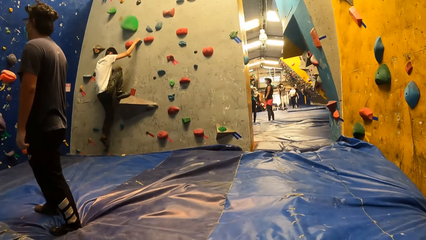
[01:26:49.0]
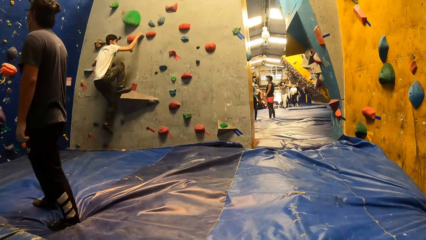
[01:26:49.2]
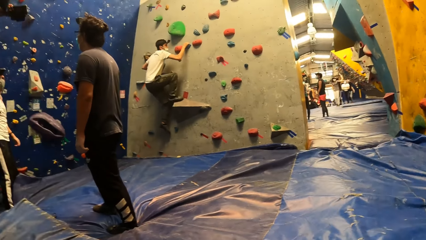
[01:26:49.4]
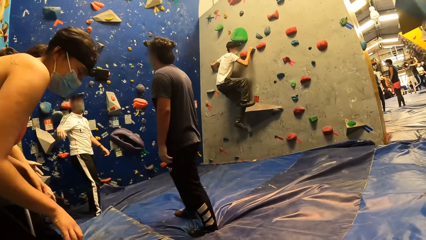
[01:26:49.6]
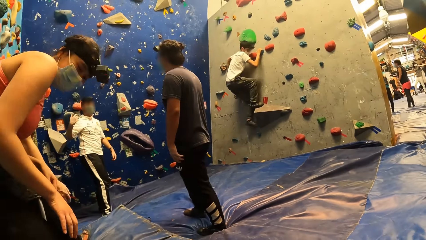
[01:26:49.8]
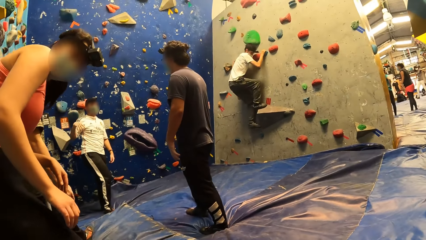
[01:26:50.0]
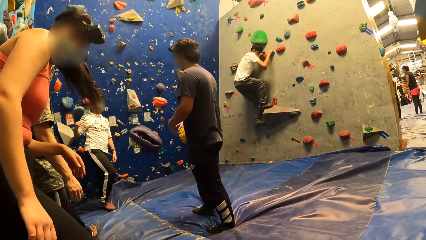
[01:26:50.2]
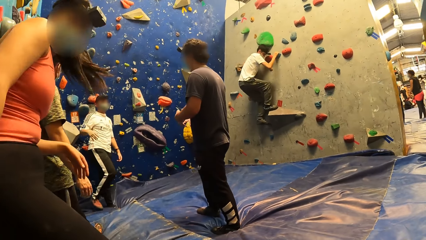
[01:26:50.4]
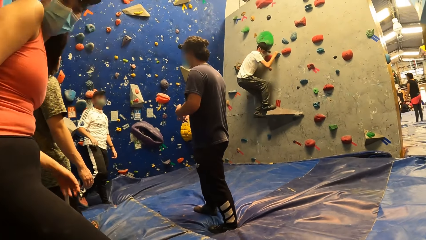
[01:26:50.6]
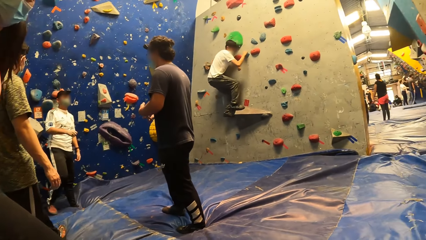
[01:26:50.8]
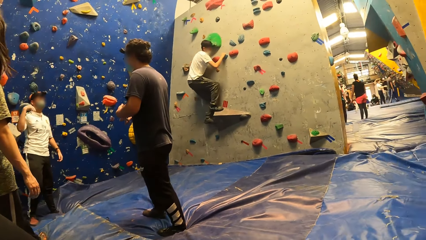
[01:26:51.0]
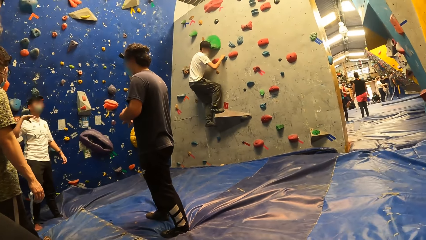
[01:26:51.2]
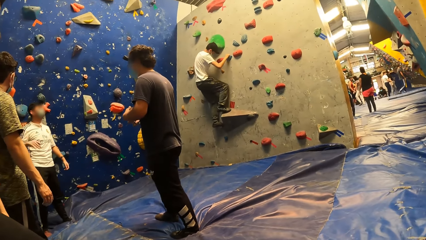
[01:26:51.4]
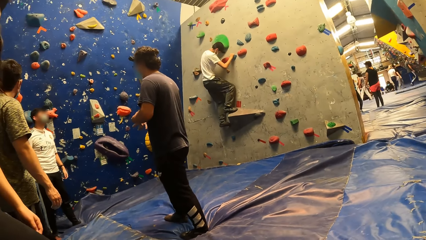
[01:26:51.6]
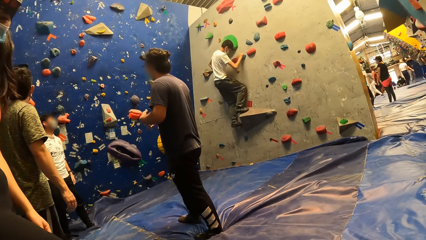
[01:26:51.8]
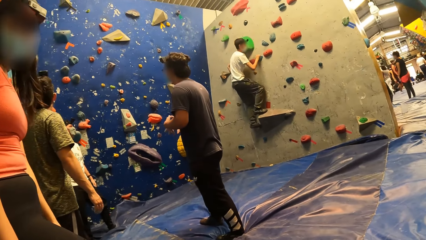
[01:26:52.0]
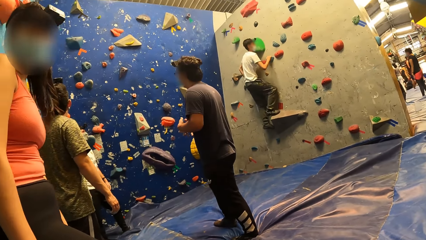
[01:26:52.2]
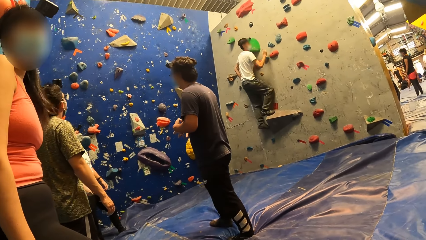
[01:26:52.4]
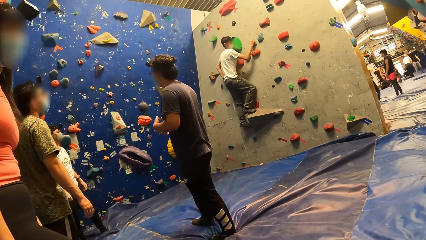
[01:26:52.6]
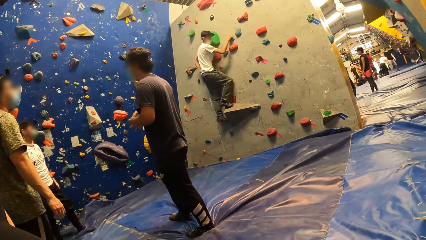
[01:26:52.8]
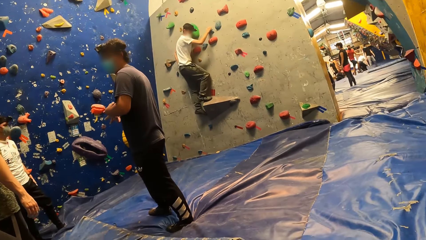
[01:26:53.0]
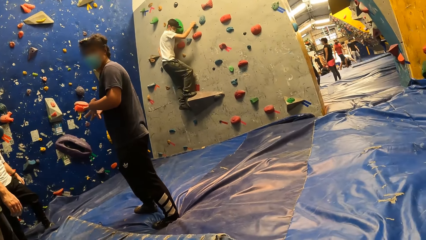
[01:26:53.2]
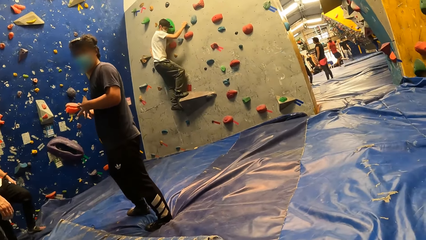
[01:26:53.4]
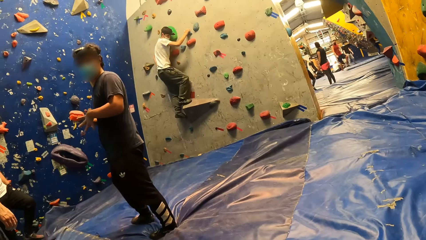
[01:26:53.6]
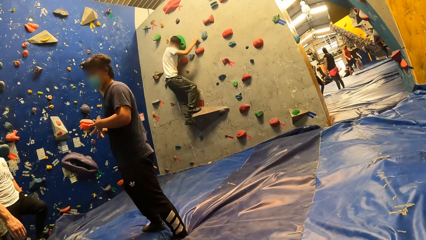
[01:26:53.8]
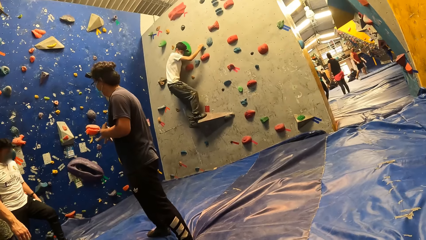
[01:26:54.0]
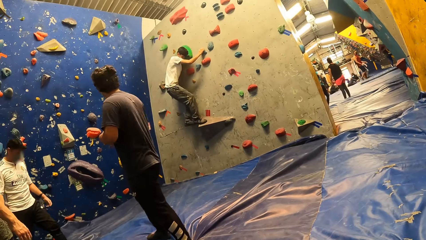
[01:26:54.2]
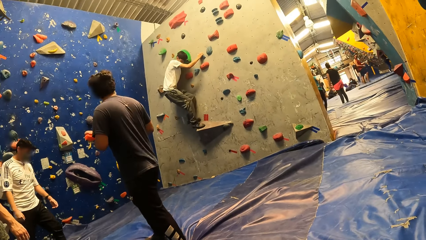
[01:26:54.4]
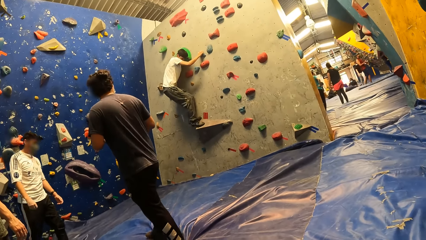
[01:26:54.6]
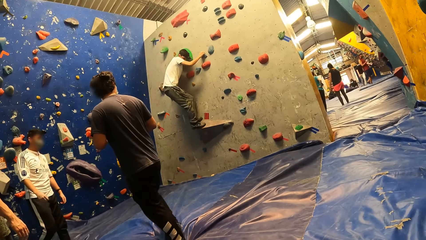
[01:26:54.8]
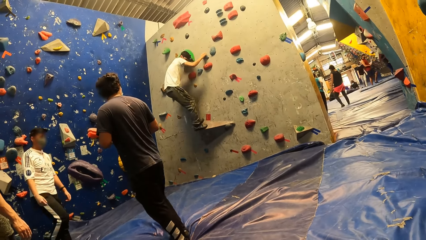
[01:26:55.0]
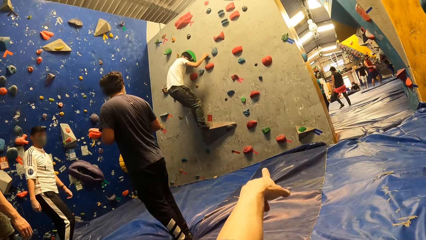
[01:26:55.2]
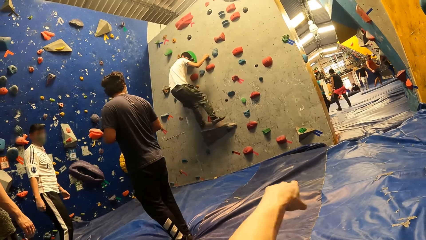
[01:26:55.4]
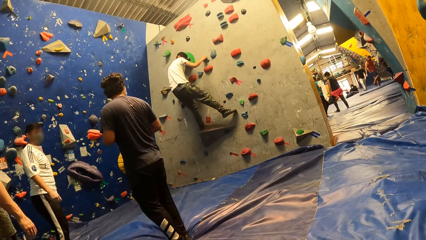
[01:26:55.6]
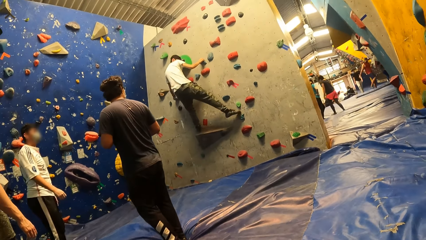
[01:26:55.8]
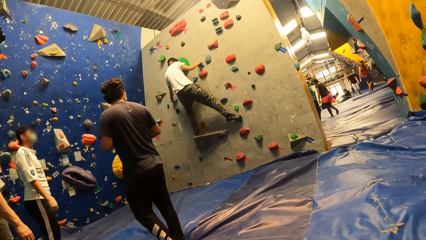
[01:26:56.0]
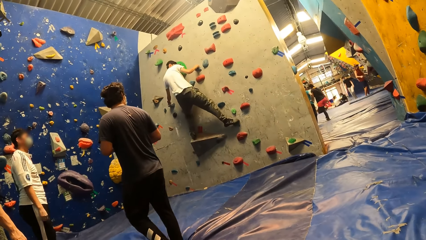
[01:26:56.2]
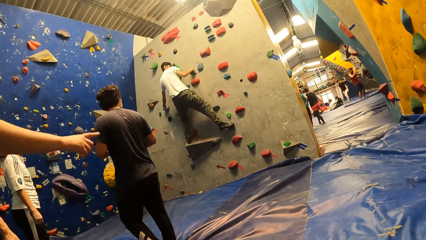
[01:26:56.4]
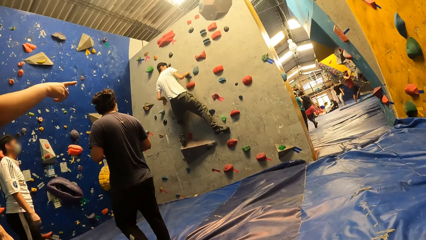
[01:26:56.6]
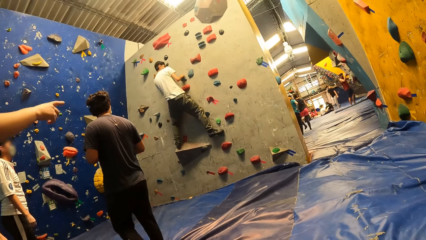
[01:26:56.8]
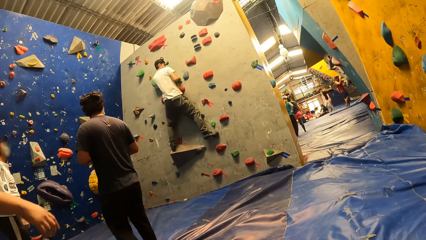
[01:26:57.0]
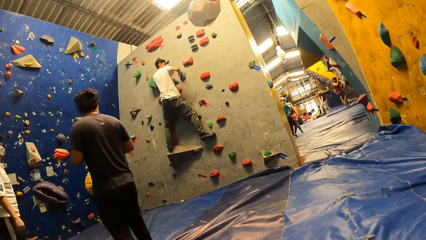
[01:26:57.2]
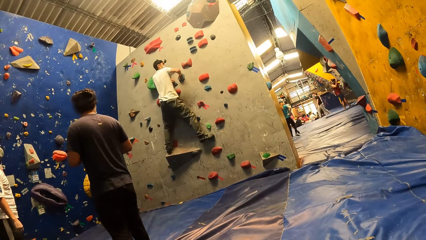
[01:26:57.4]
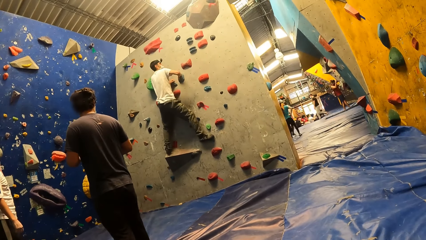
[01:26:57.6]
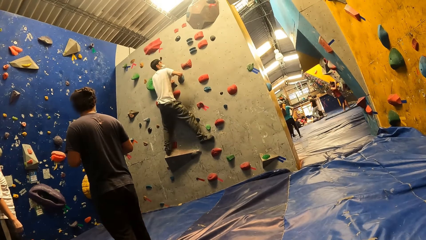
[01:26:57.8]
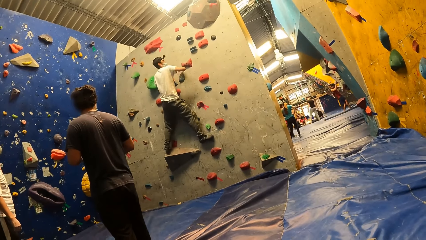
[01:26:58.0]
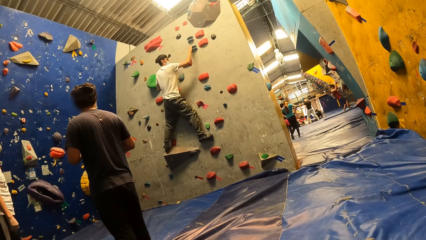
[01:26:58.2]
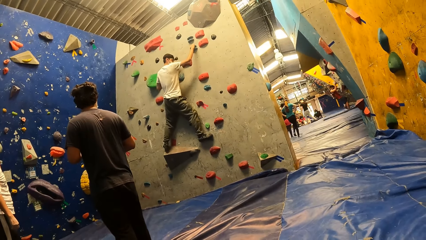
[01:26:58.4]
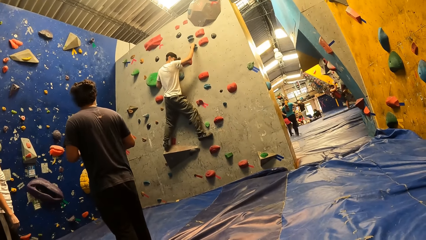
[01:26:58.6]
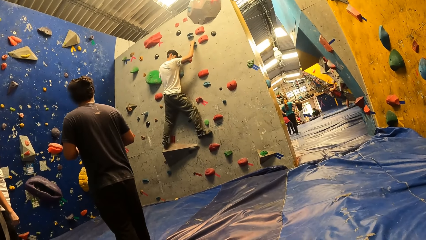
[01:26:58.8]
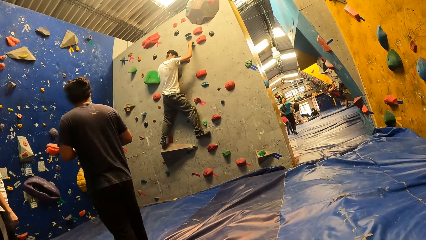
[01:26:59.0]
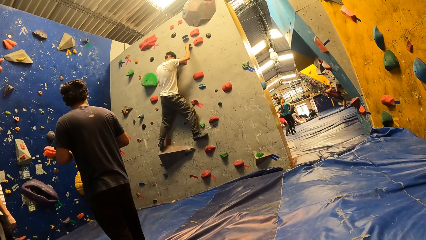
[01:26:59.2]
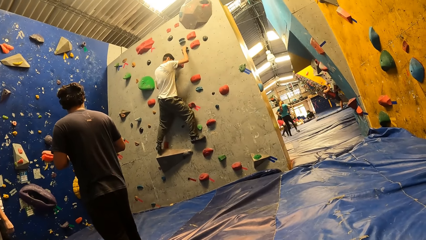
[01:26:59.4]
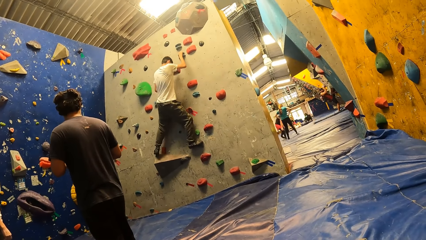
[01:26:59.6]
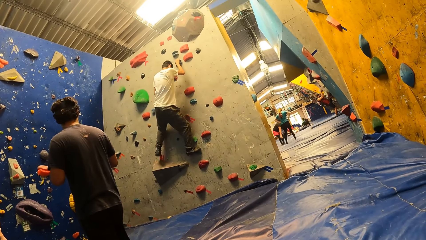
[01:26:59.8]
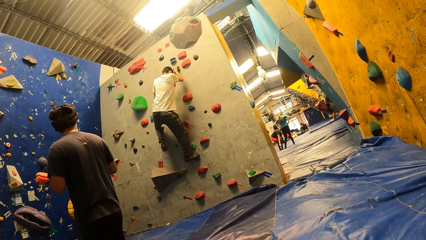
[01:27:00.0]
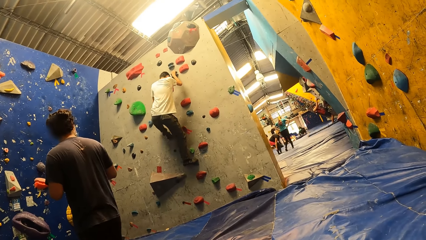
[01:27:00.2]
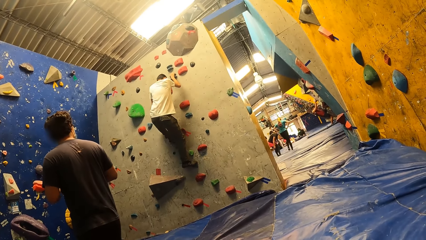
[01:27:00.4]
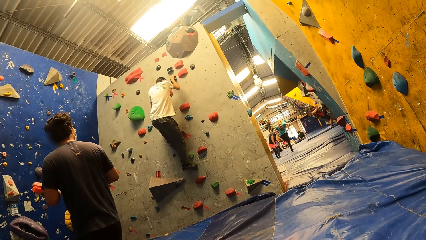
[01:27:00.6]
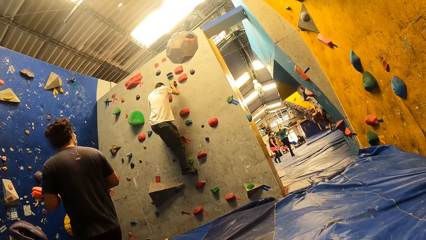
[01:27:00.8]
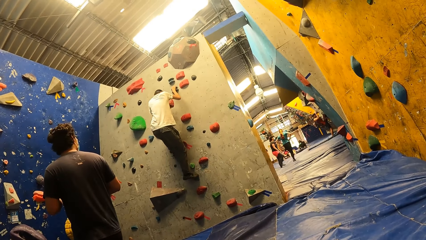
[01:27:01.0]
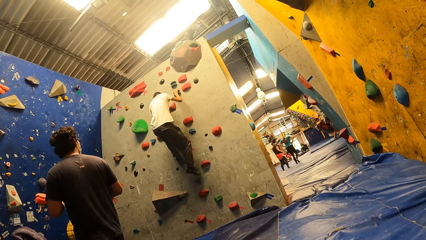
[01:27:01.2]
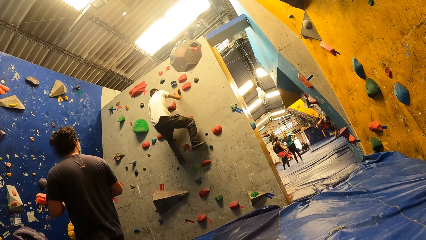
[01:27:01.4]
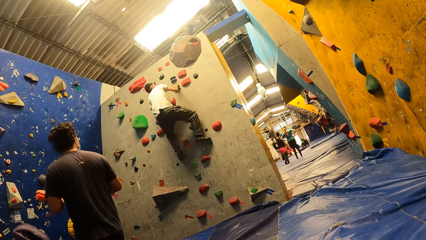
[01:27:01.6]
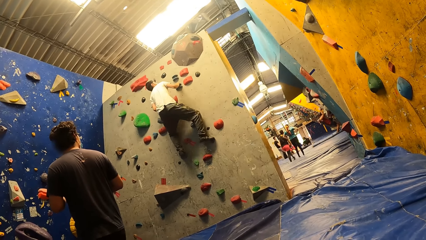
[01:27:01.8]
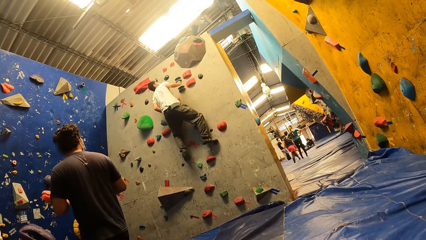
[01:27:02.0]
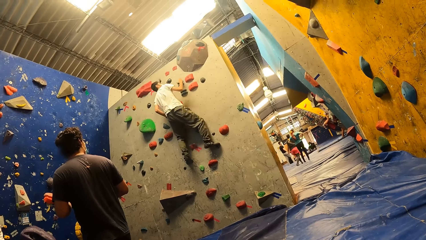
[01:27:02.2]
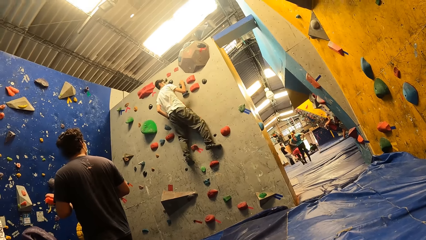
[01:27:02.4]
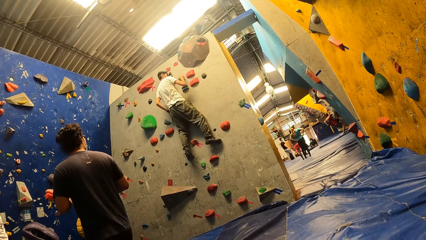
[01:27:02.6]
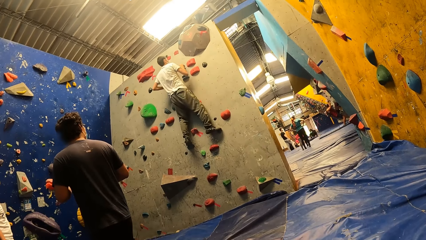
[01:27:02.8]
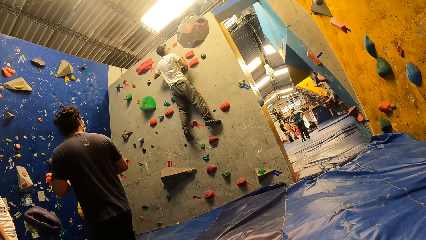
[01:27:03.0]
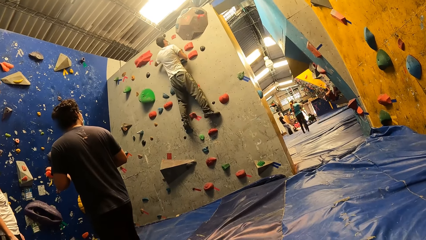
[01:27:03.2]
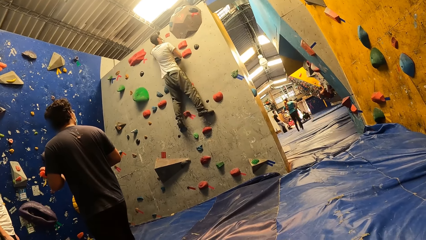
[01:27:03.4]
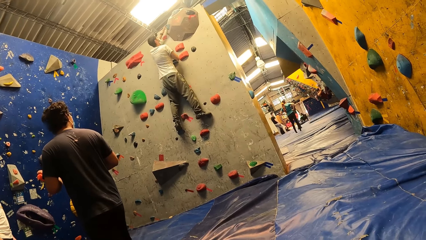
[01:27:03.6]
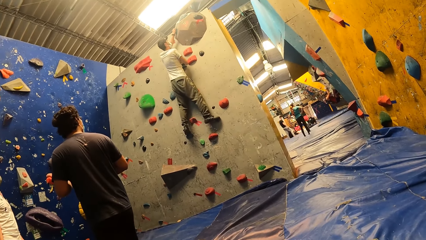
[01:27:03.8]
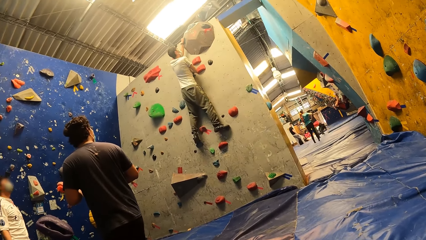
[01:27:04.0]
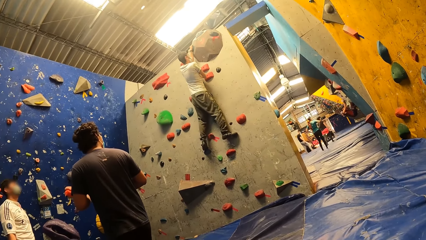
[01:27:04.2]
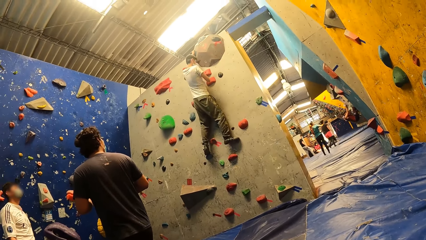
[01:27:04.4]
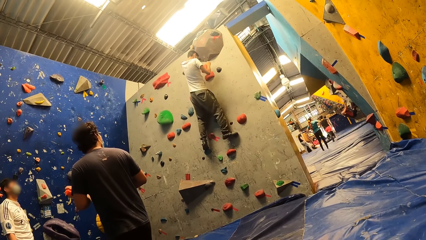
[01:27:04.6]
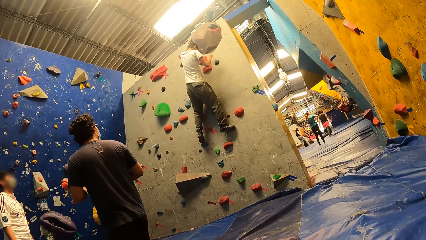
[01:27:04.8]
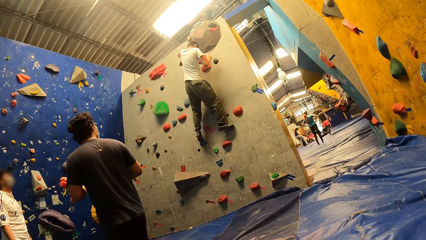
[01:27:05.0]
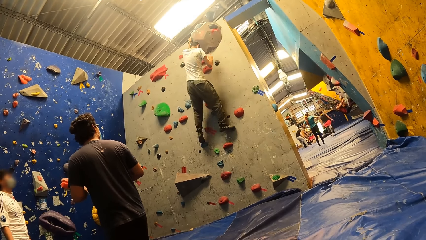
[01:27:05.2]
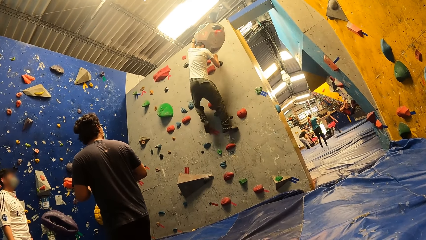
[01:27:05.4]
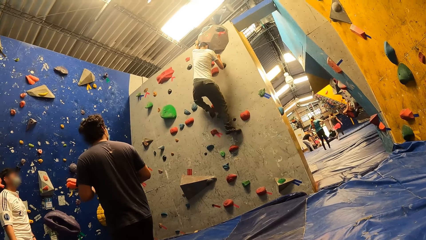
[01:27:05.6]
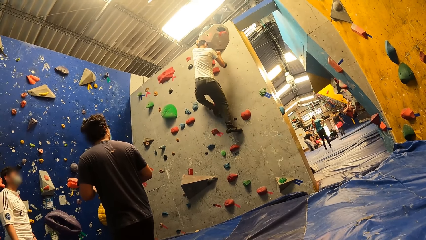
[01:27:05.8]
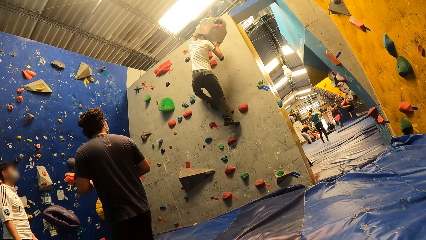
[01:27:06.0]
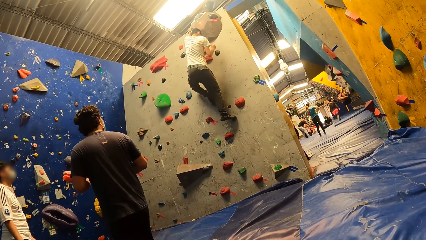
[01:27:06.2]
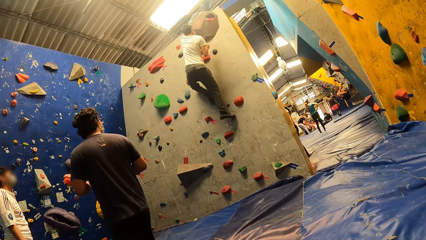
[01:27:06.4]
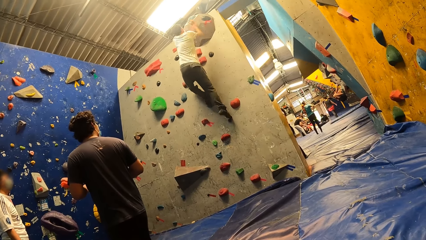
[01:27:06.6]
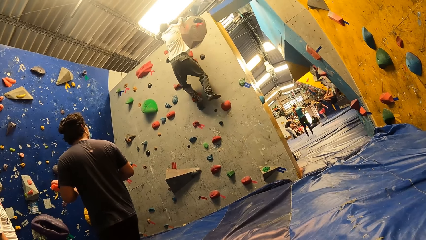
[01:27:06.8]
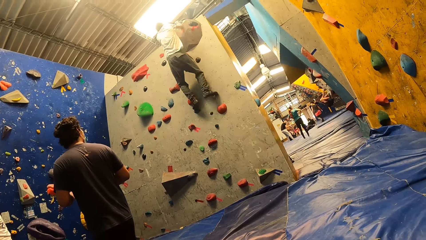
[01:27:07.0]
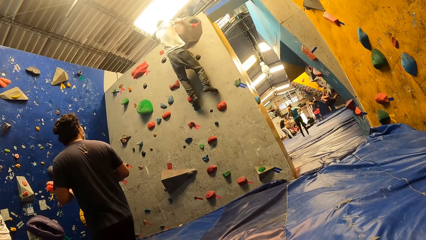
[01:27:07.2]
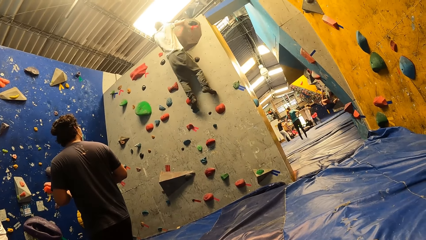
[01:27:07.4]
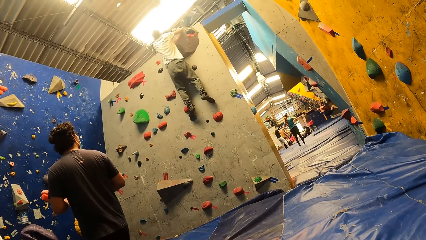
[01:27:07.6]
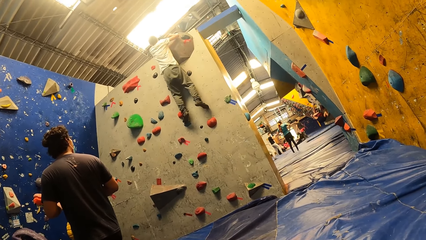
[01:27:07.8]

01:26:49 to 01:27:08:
A man climbs the wall with both hands and legs. A lady looks around. The camera wearer looks around. He points forward with his left hand. He looks around. A woman points forward with her right hand. The man climbs the wall. The man climbs the wall again.
